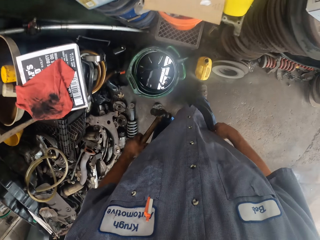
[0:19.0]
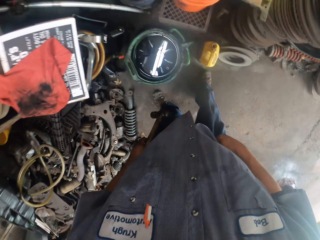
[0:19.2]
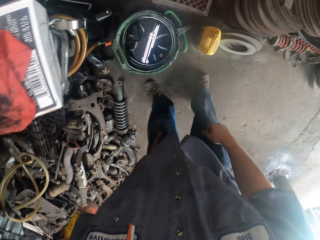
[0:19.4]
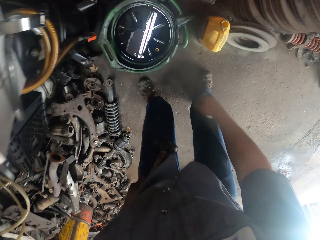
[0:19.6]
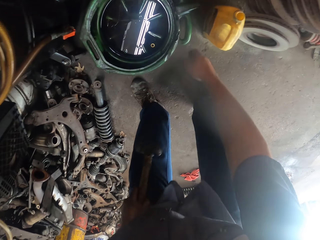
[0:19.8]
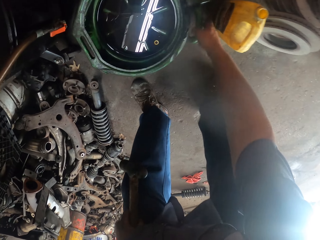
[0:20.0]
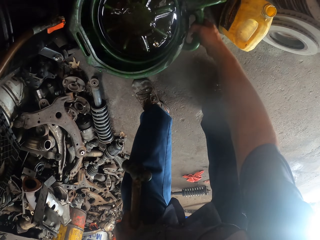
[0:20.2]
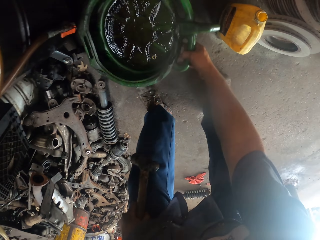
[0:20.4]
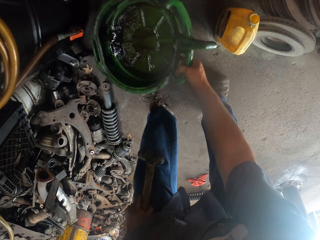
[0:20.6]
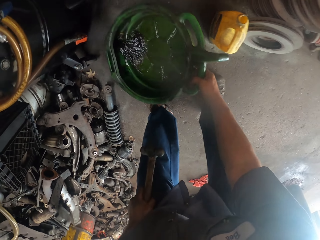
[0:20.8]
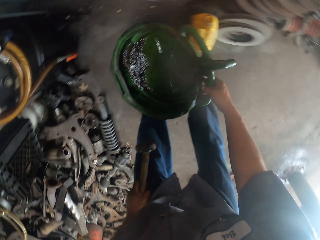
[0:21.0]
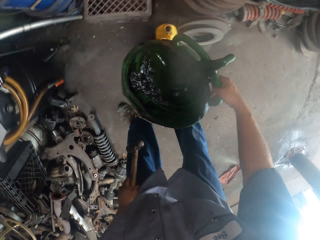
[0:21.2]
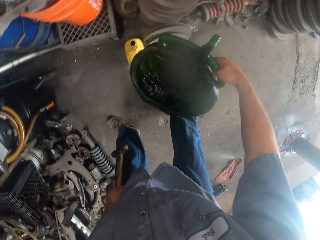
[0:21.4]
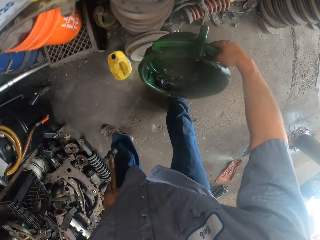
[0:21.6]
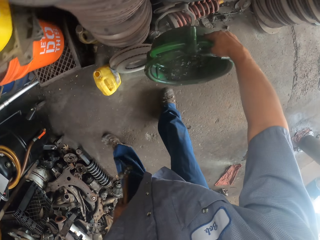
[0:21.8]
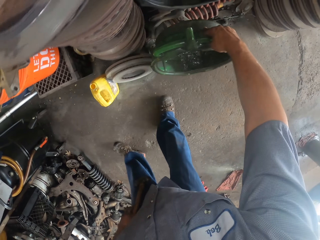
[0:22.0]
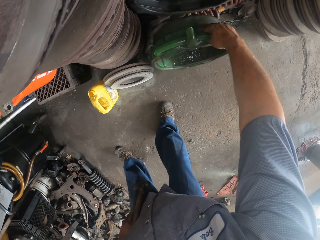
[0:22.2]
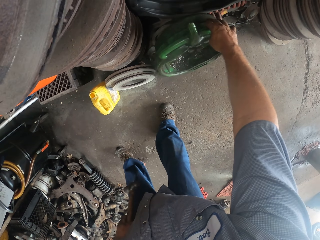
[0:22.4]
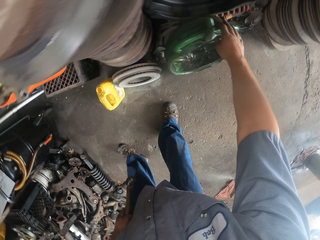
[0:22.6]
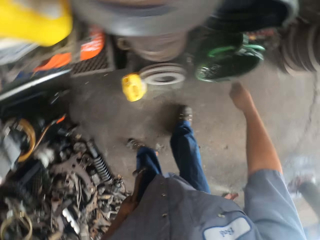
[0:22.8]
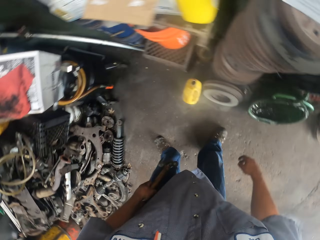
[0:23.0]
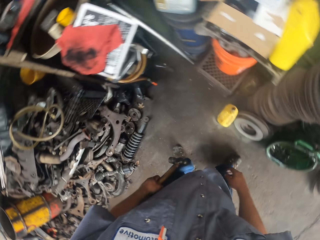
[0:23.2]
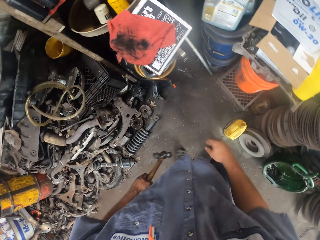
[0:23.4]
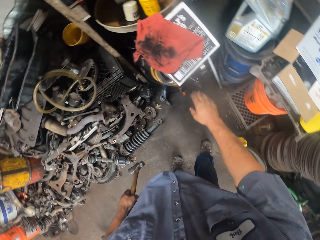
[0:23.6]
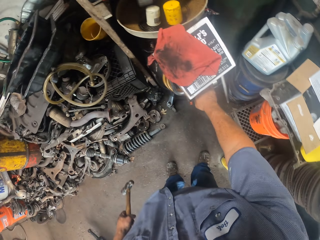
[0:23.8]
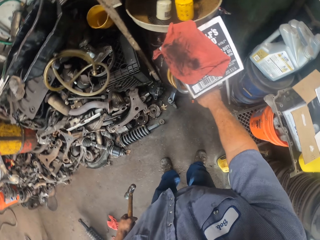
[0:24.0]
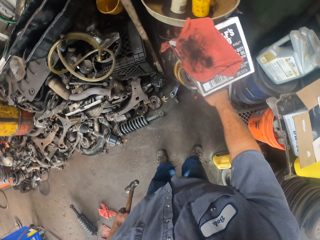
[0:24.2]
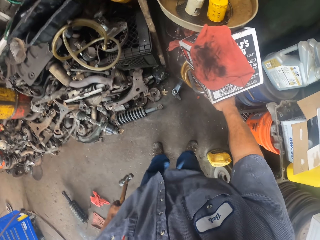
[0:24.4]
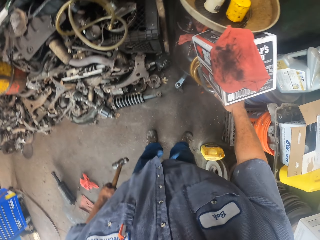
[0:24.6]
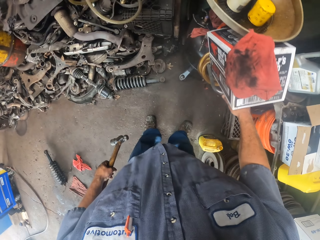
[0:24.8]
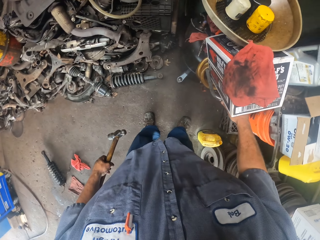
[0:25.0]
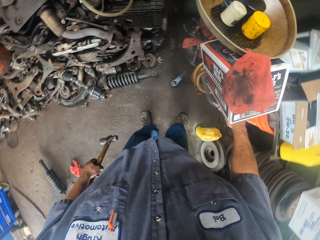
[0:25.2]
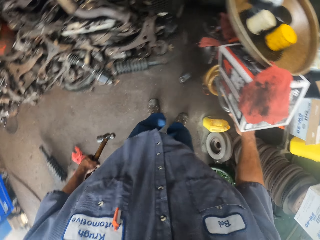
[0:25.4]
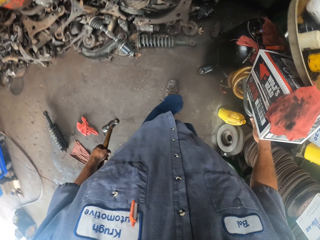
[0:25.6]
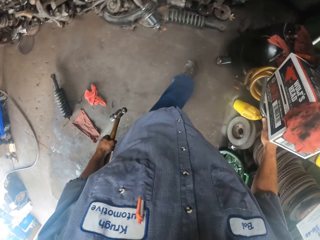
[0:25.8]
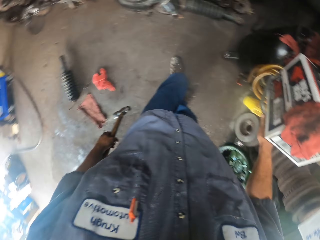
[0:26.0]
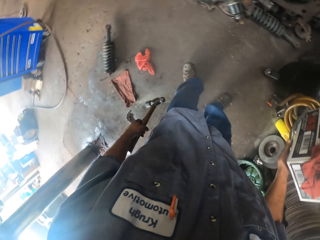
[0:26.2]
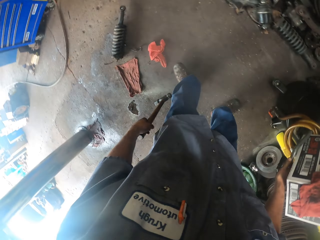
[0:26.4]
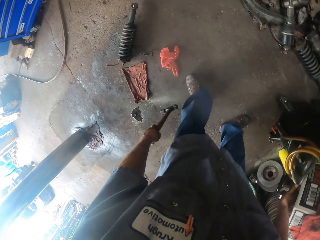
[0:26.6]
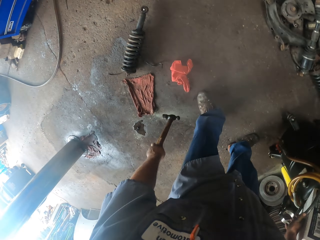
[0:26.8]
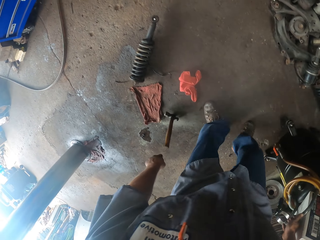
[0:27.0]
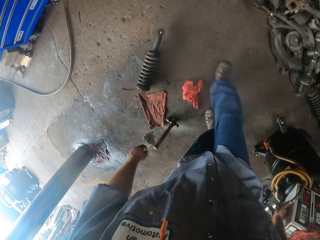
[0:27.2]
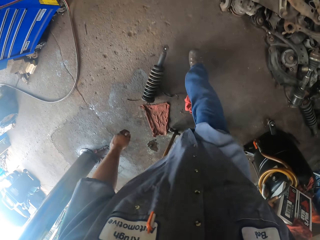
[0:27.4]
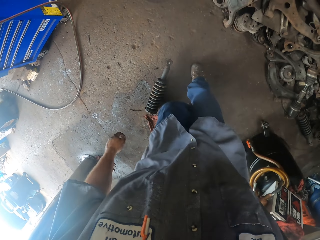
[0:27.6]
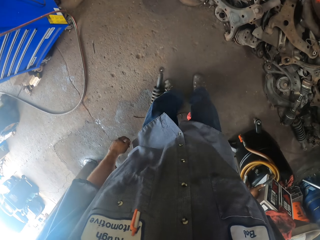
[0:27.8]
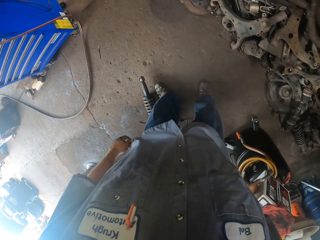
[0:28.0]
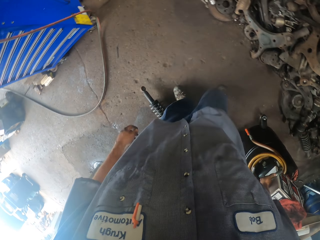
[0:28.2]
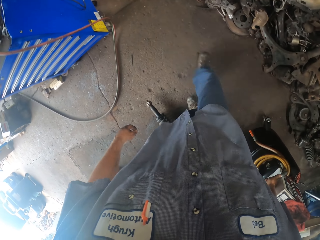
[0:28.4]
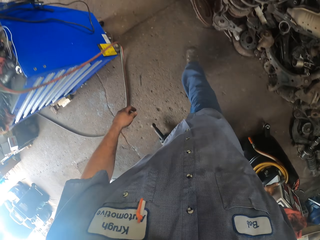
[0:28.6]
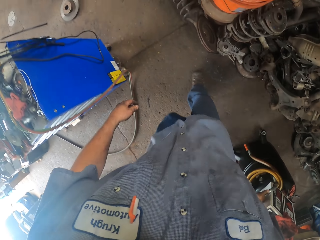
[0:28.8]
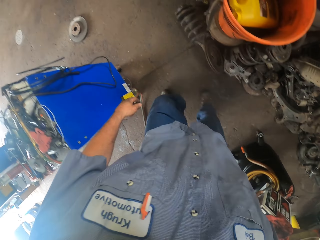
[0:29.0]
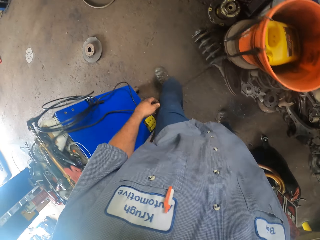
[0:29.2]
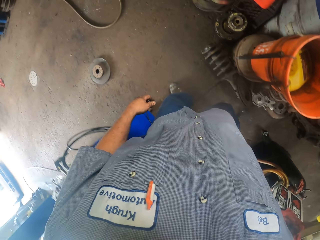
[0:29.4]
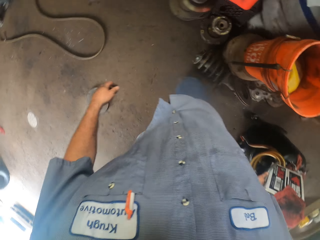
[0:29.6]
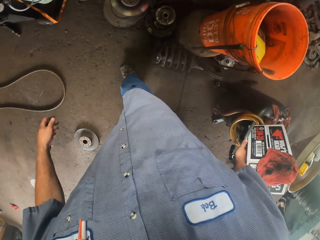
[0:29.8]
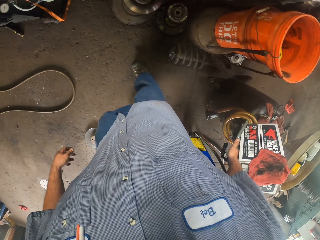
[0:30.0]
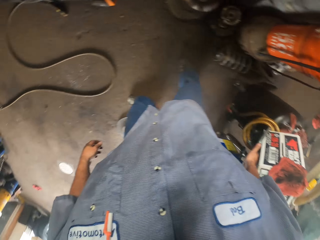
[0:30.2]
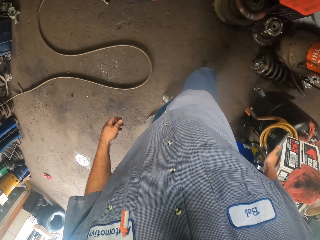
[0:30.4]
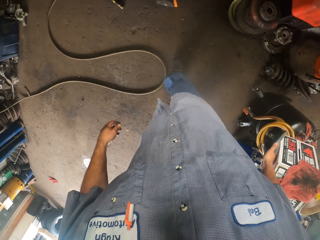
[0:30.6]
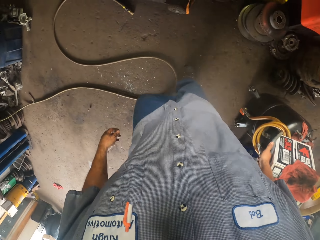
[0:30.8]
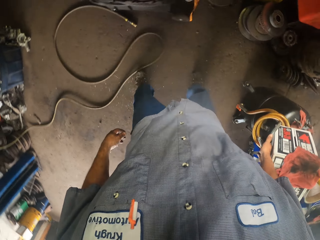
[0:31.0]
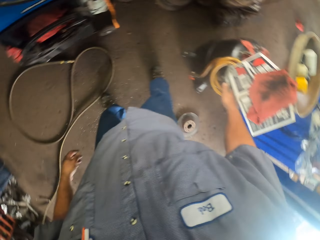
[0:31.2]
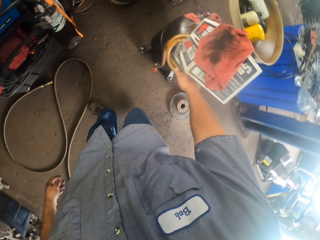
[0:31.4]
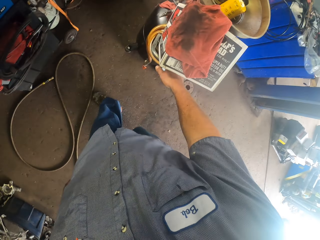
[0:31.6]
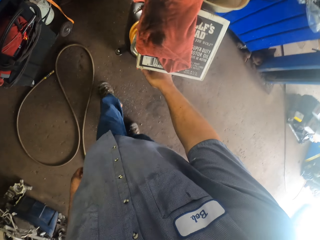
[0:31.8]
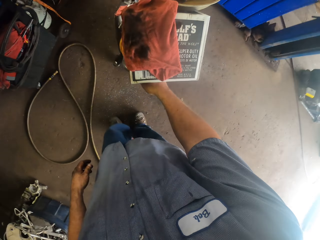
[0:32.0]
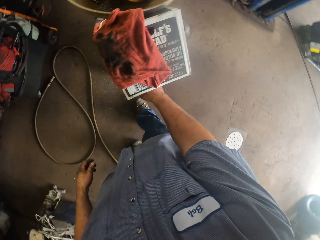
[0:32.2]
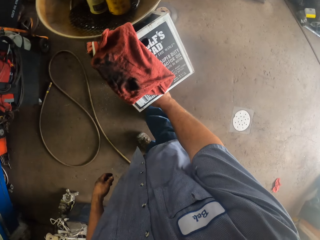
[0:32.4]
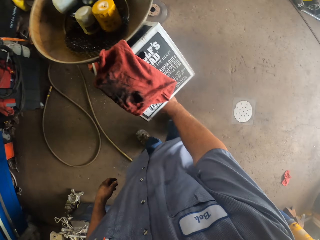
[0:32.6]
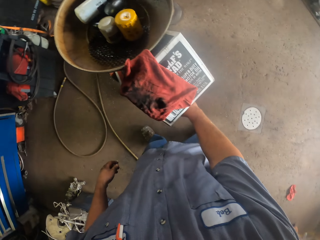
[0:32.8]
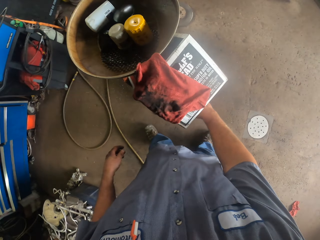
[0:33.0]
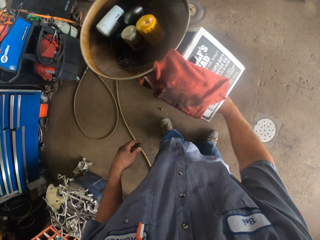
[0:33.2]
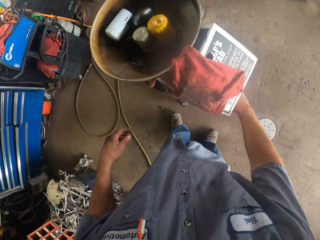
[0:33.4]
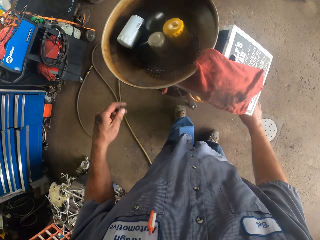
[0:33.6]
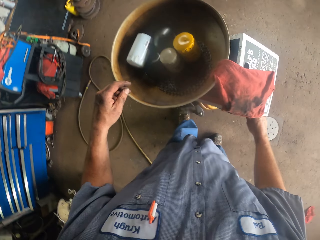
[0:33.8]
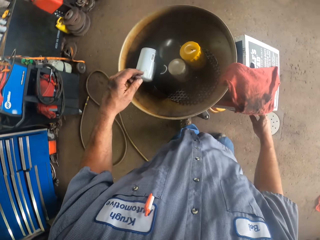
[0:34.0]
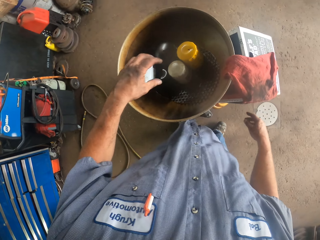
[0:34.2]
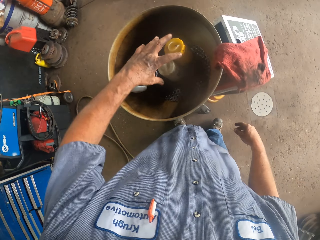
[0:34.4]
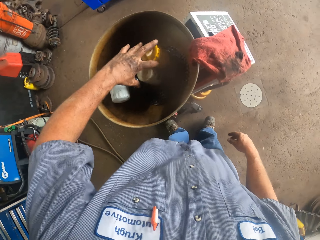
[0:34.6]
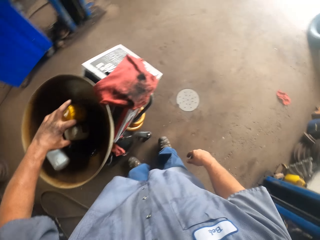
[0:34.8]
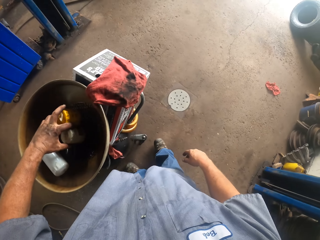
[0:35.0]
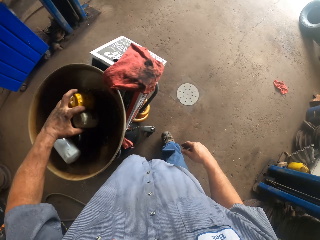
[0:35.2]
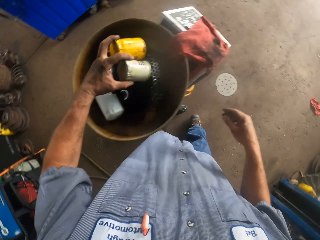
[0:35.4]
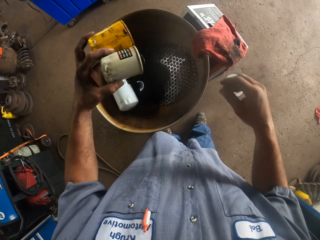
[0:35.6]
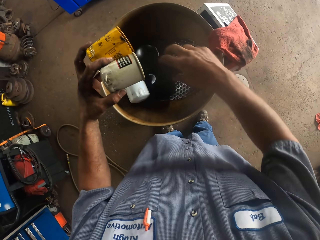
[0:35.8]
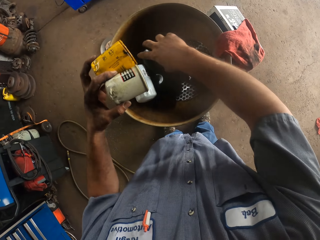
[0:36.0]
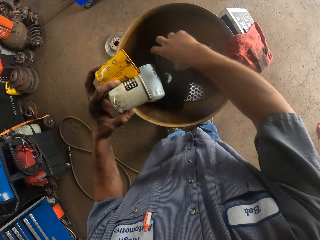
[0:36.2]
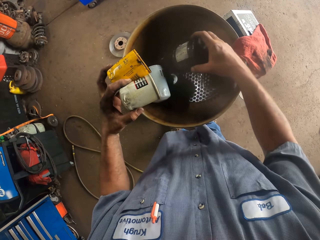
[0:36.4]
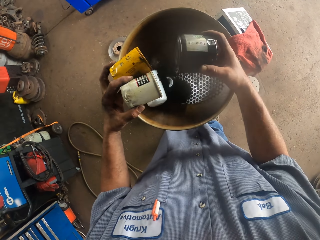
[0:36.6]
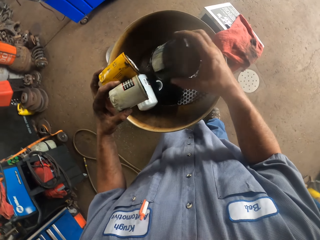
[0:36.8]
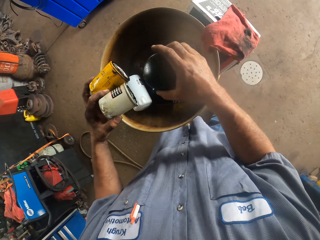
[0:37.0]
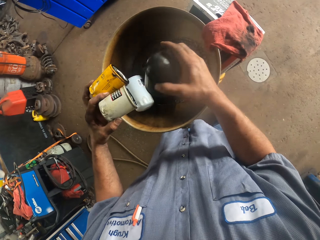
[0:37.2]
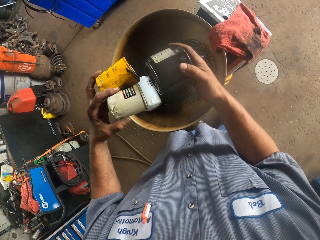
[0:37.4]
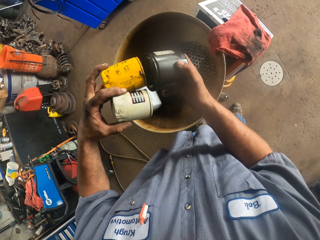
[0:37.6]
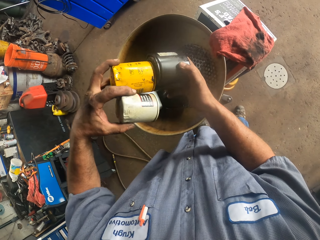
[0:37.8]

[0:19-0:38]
The camera wearer moves something on the floor. They put aside something. They look around the garage. They move the trolley drum on the floor. They take something. They pick up the tins on the trolley drum.

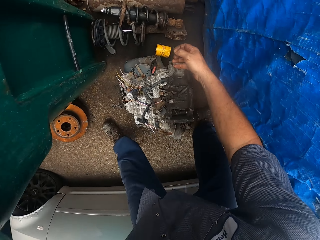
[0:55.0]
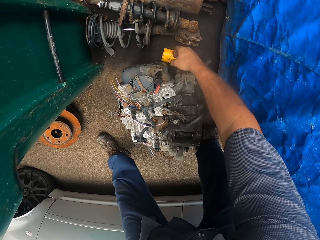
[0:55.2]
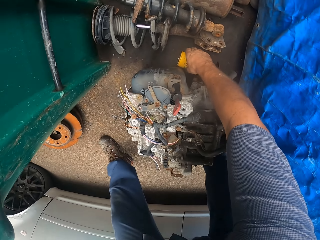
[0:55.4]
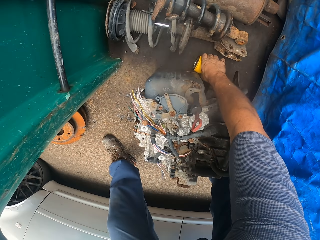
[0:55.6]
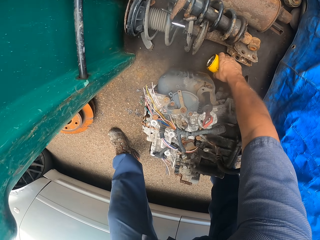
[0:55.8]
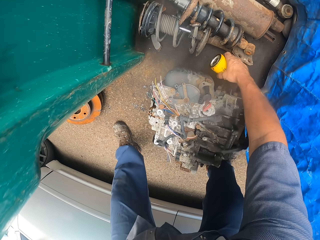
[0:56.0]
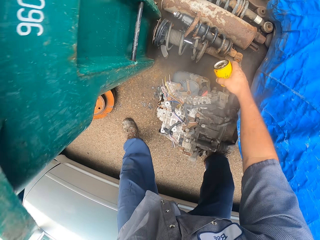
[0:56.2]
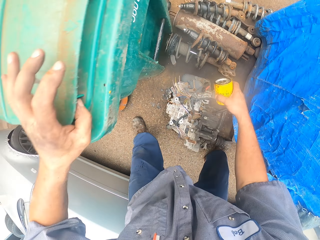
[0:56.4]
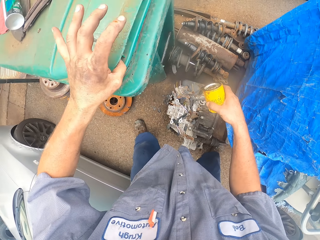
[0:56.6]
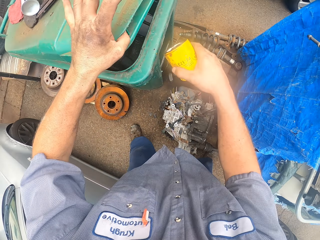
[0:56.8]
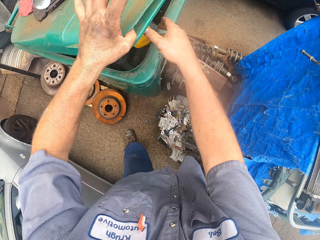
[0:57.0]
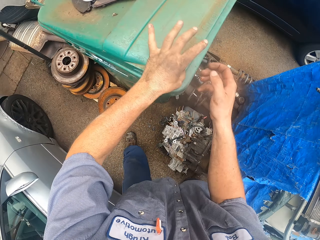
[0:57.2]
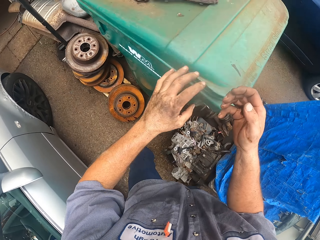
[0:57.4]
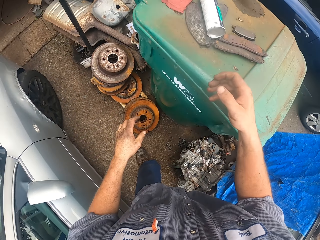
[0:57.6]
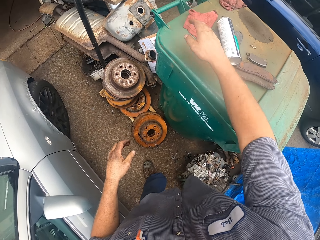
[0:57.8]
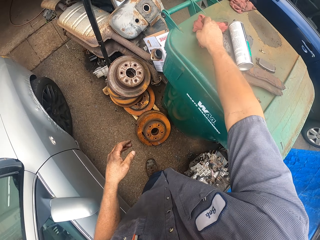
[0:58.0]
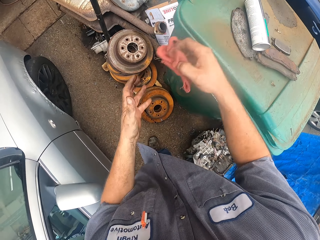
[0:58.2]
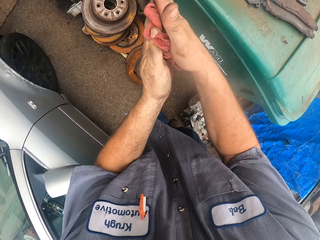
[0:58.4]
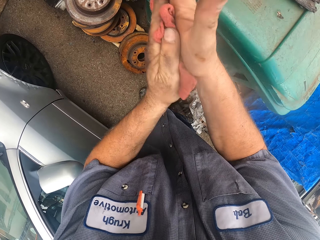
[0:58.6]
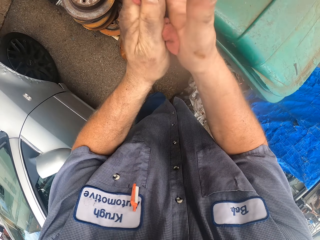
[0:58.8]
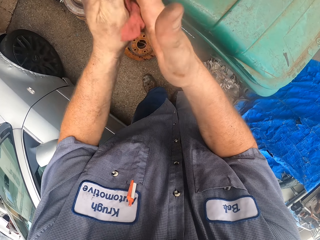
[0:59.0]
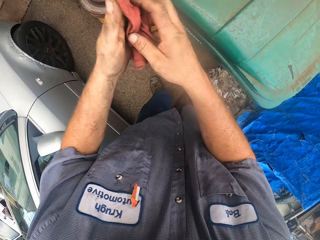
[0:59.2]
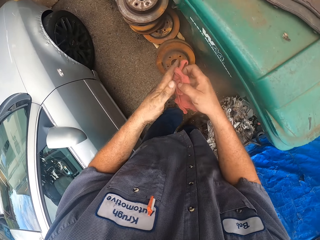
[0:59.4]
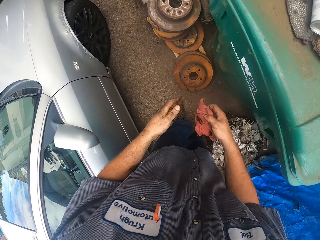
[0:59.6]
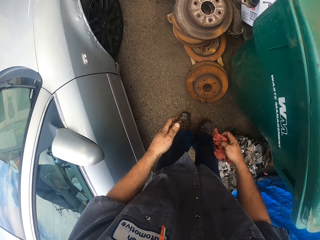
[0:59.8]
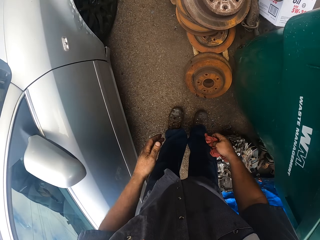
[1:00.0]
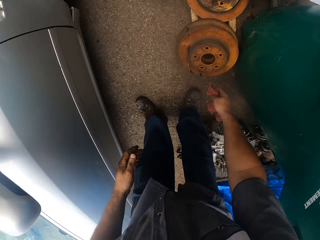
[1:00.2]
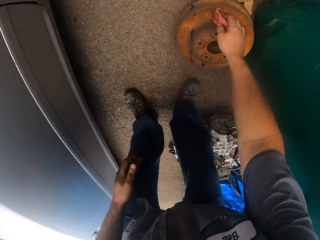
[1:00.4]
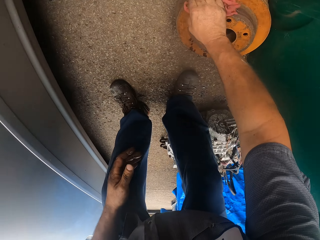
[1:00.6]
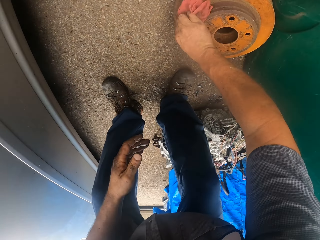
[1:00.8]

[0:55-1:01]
The camera wearer picks up the tin from the floor. He puts the tin in the dust bin. He picks up the towel from on top of the dust bin. He wipes his hands with the towel.
